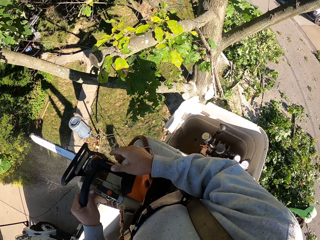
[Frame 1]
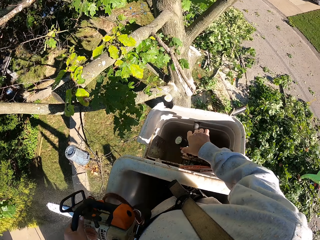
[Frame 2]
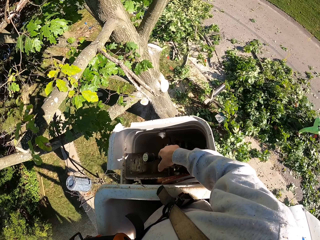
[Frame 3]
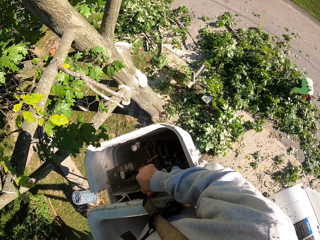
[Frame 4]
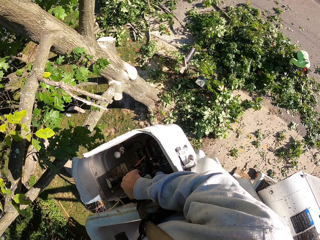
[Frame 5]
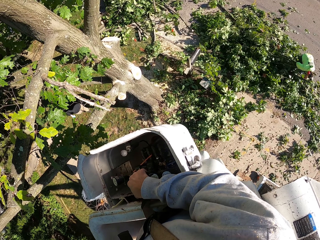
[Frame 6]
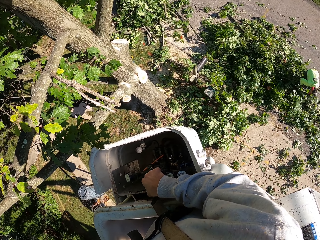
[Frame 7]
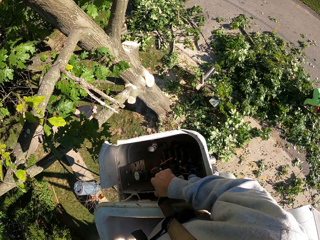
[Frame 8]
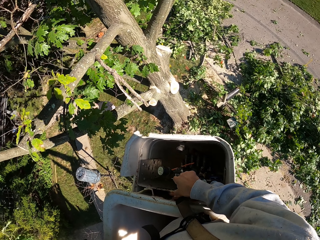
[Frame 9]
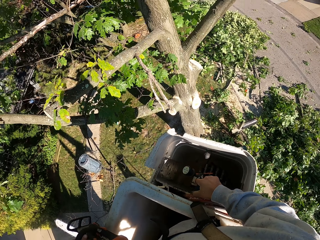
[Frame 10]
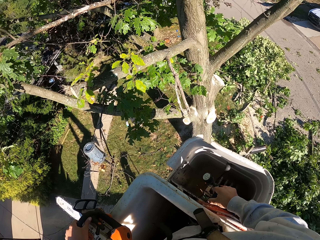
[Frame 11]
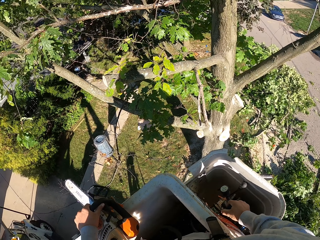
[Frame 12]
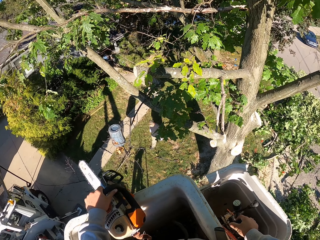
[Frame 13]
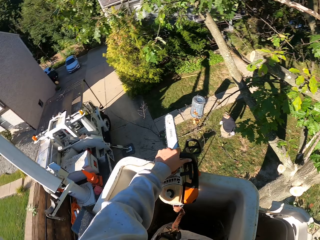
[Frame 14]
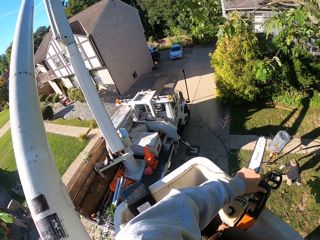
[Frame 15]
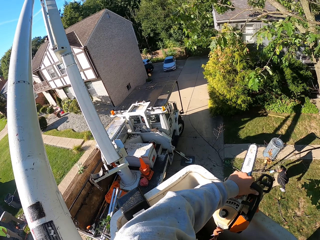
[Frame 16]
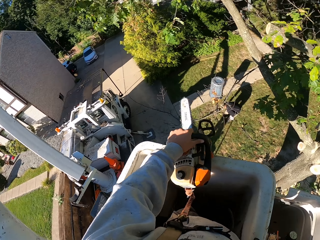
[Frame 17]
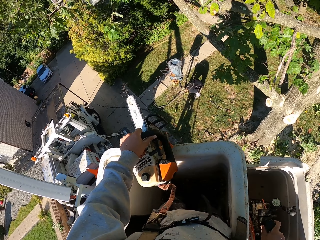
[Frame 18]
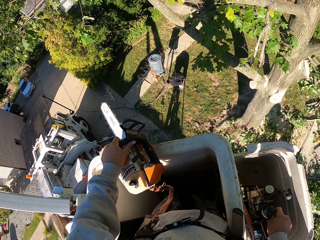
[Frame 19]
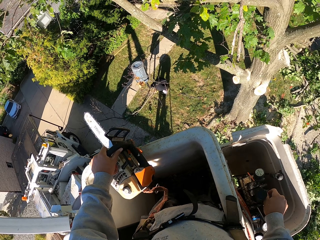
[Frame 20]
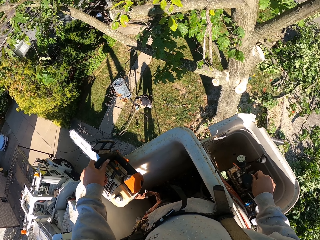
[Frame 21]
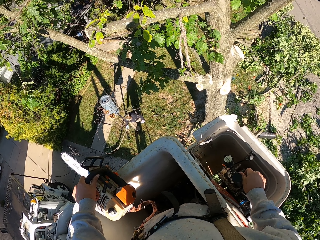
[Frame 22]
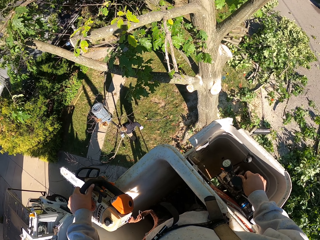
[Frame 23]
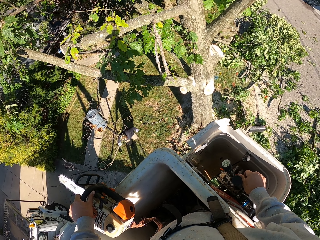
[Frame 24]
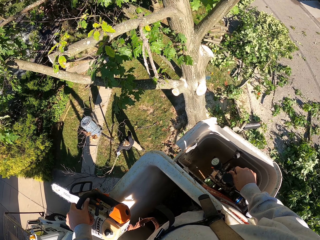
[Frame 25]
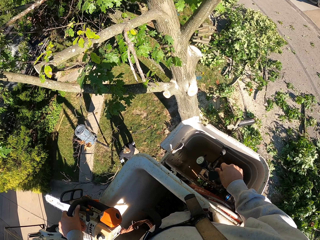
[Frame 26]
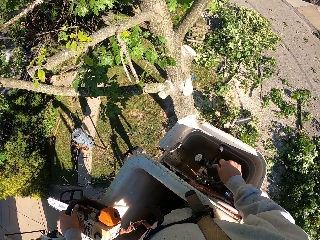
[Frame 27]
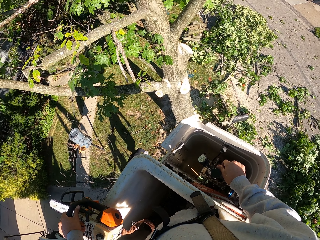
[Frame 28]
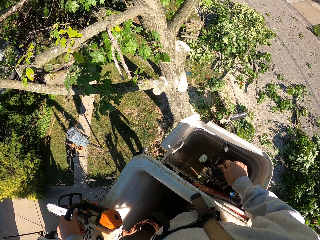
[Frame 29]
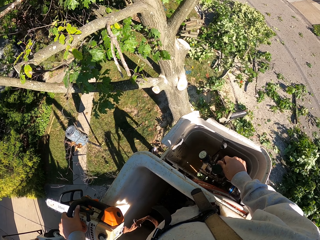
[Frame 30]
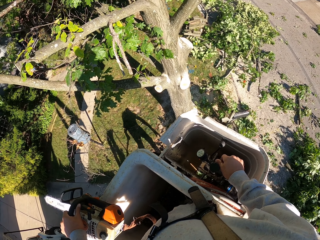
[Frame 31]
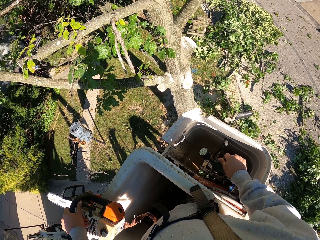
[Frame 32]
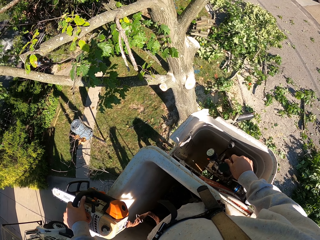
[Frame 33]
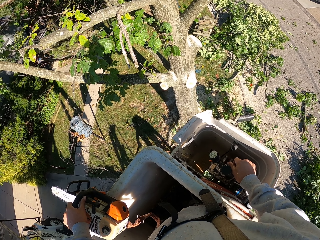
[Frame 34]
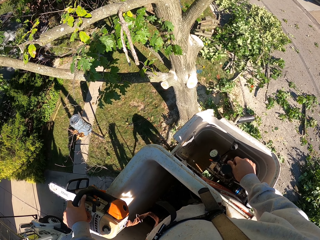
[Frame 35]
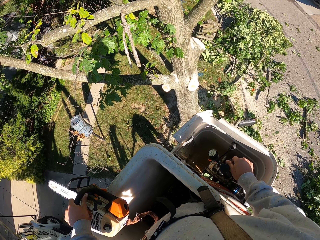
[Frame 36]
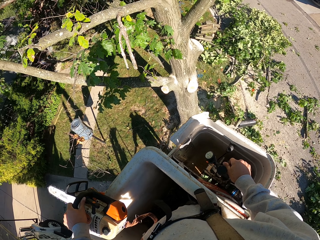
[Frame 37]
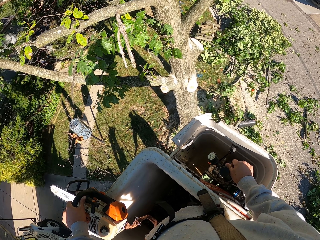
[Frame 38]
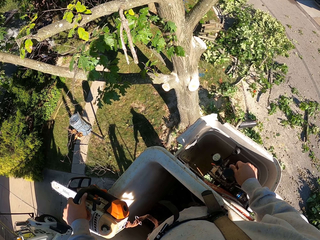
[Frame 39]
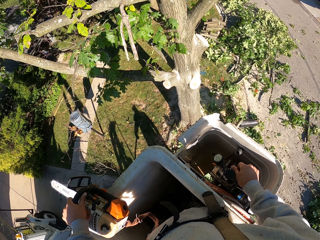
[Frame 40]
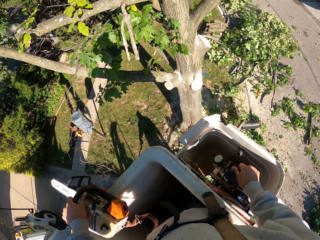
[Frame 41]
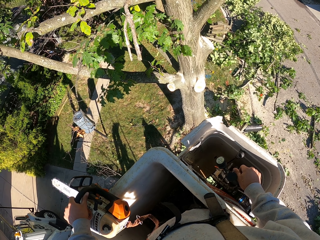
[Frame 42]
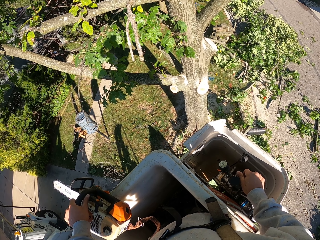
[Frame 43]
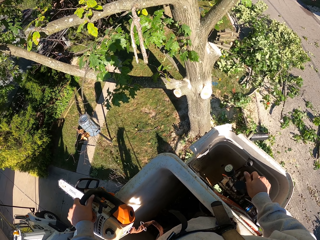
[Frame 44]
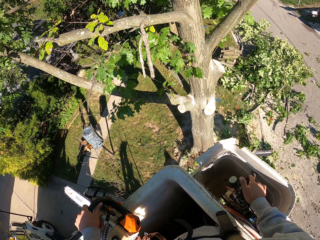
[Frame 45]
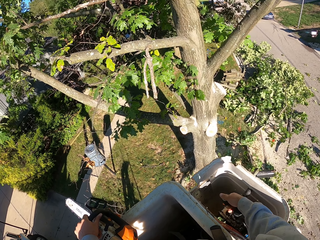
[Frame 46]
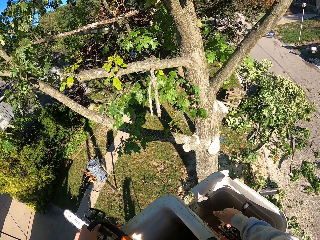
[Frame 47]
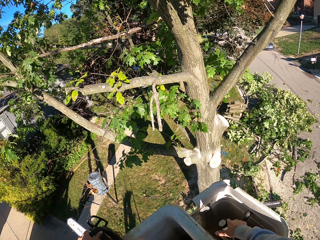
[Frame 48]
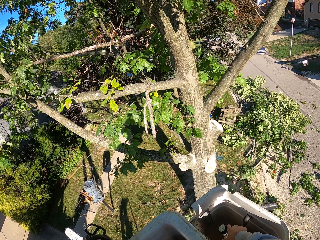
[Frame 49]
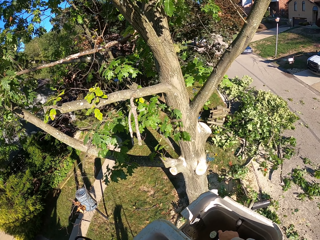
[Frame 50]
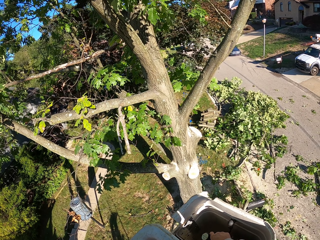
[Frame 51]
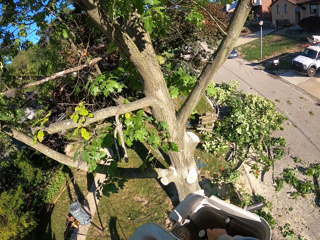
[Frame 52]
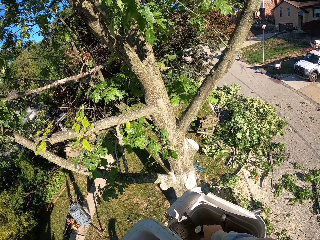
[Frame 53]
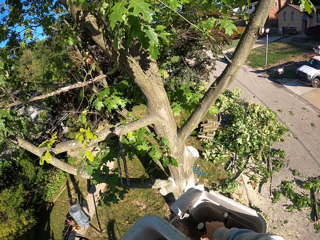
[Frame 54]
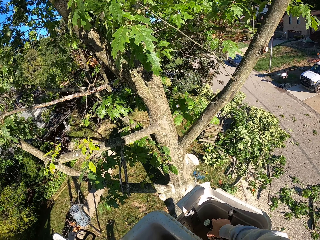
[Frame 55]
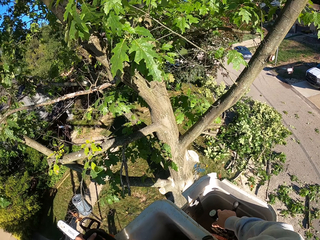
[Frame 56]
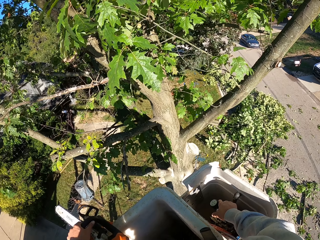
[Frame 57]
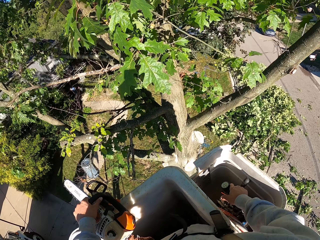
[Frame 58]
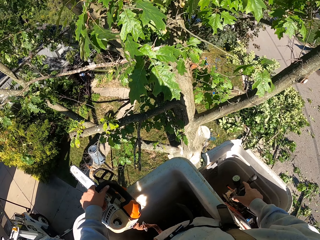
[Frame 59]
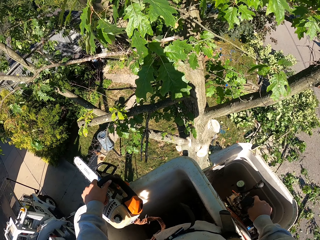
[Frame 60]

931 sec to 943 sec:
The camera wearer places the chainsaw on the boom lift with his left hand. He operates the hydraulic control with his right hand. He cuts a tree branch with a power saw. He picks the branch from the ground with his right hand.

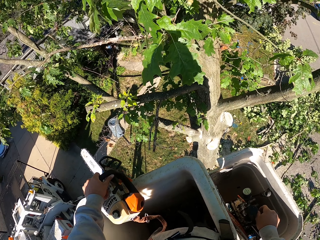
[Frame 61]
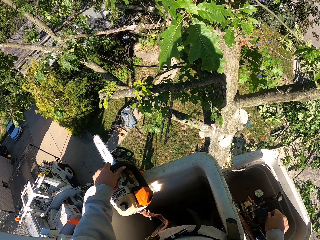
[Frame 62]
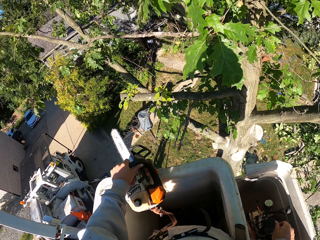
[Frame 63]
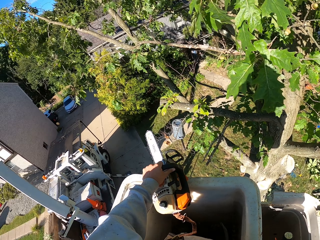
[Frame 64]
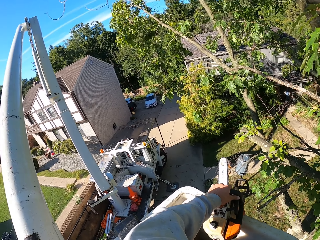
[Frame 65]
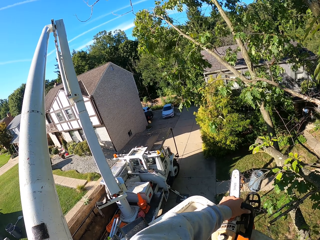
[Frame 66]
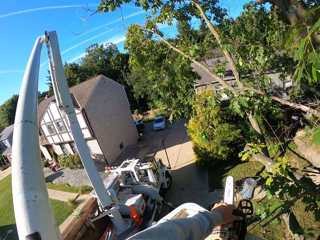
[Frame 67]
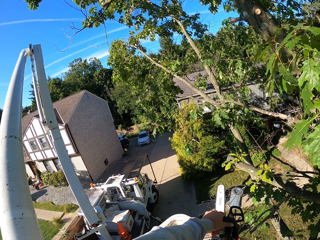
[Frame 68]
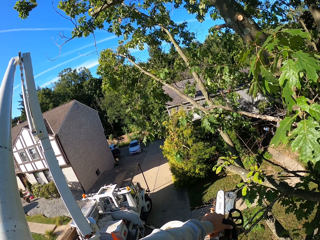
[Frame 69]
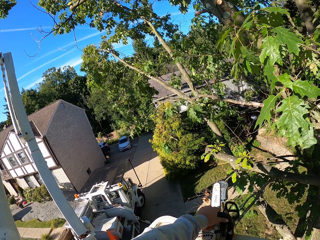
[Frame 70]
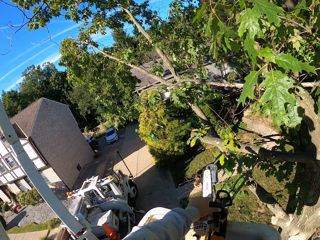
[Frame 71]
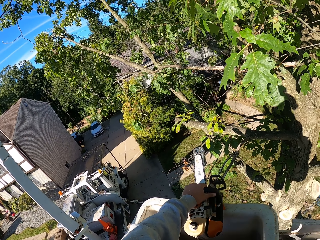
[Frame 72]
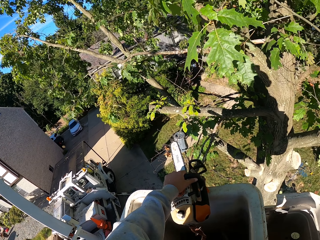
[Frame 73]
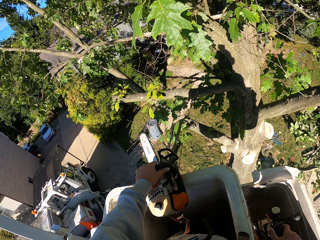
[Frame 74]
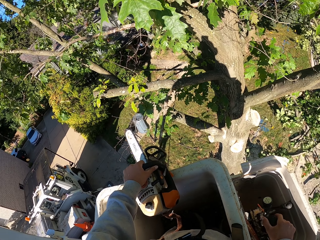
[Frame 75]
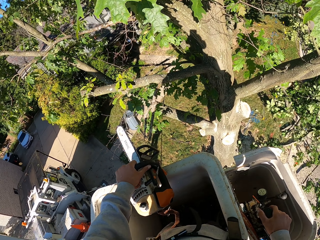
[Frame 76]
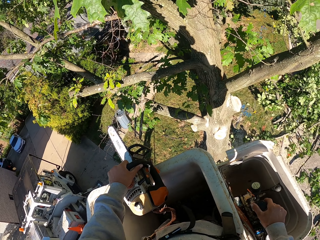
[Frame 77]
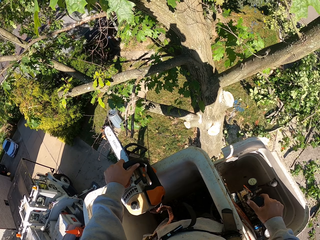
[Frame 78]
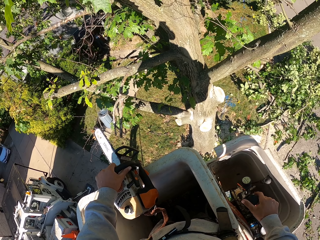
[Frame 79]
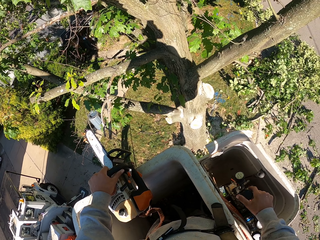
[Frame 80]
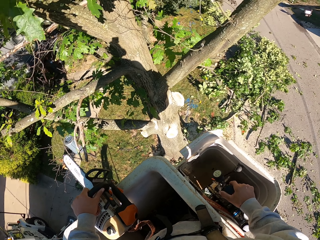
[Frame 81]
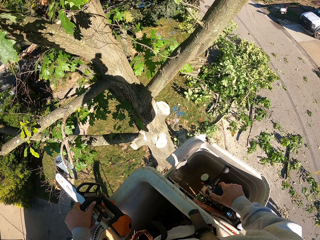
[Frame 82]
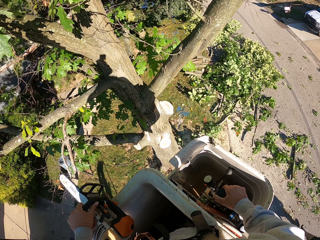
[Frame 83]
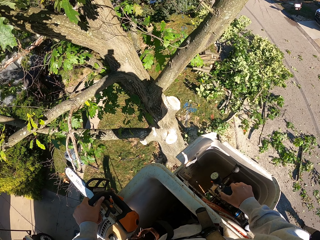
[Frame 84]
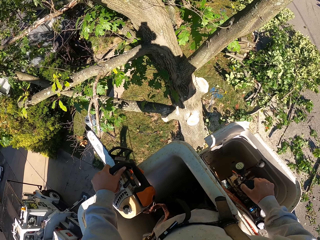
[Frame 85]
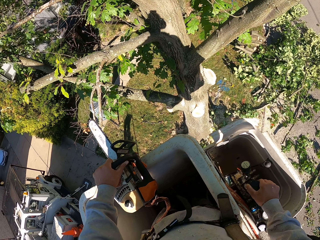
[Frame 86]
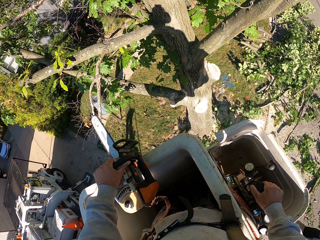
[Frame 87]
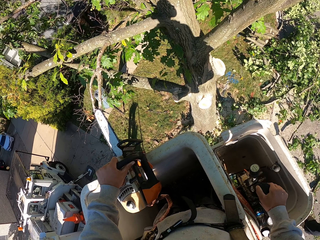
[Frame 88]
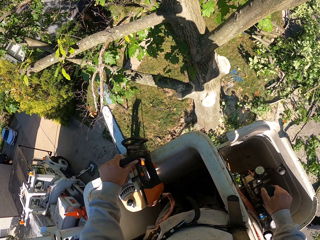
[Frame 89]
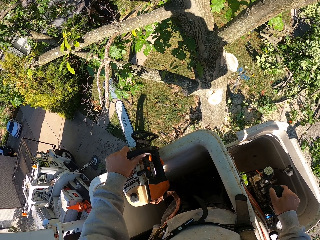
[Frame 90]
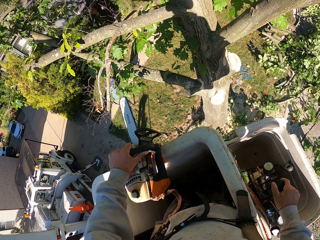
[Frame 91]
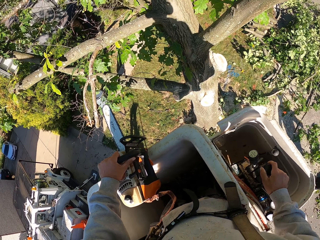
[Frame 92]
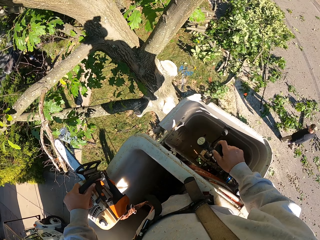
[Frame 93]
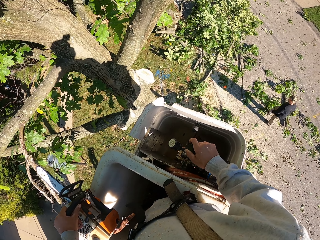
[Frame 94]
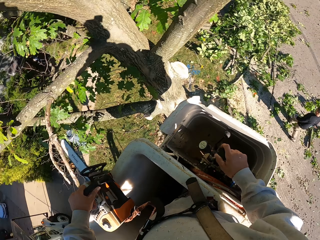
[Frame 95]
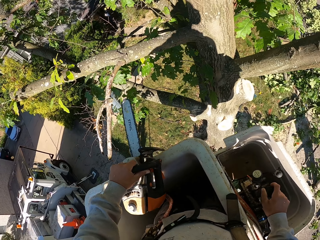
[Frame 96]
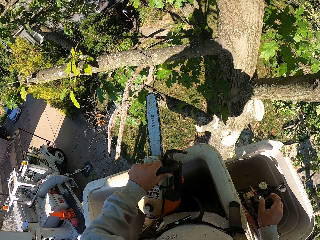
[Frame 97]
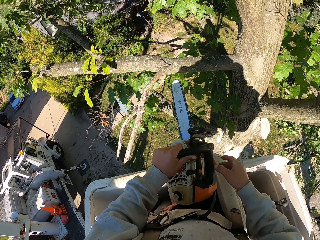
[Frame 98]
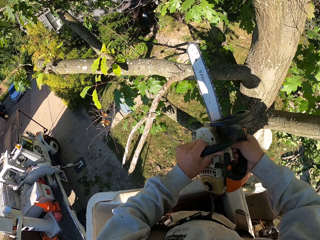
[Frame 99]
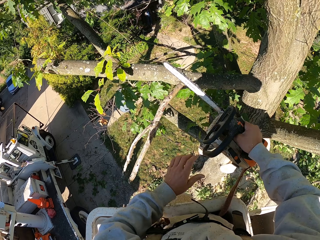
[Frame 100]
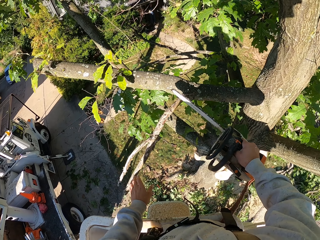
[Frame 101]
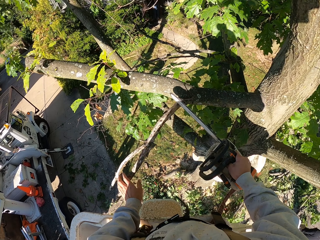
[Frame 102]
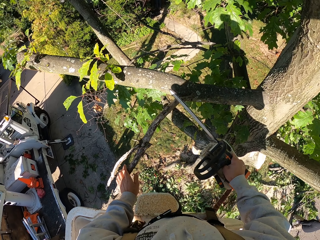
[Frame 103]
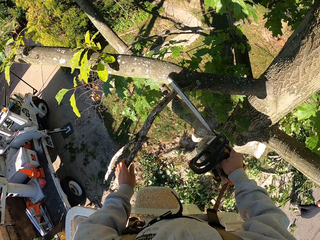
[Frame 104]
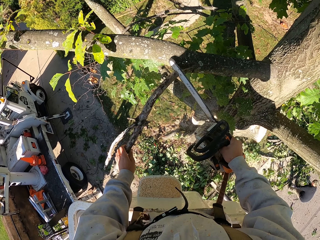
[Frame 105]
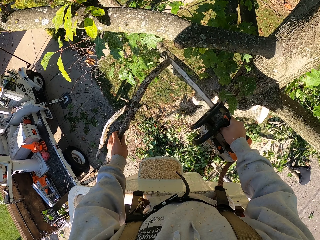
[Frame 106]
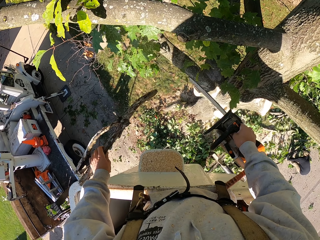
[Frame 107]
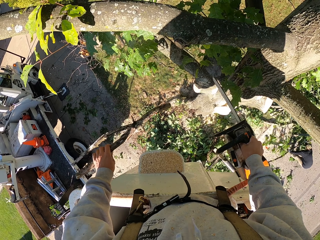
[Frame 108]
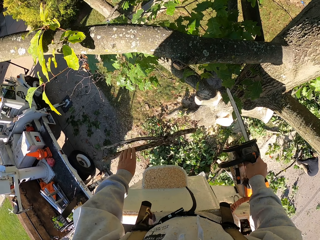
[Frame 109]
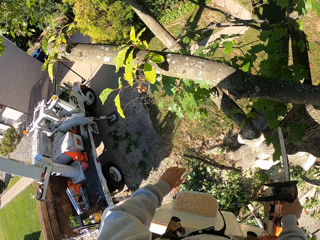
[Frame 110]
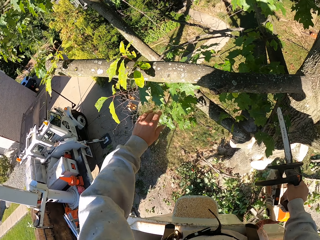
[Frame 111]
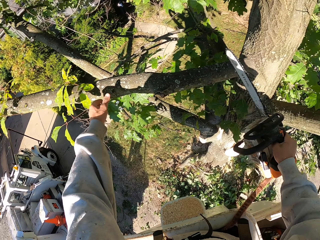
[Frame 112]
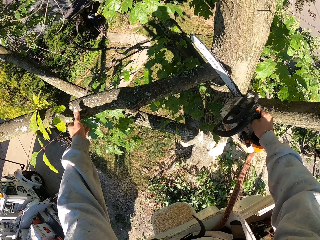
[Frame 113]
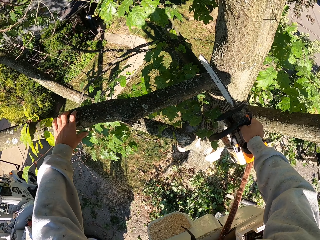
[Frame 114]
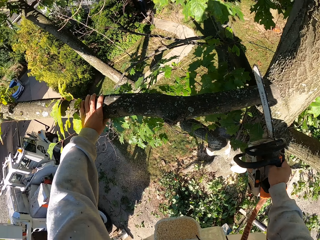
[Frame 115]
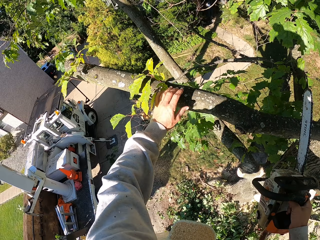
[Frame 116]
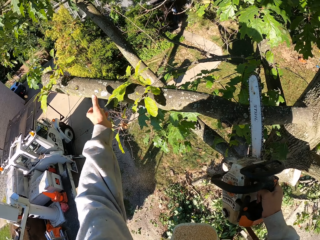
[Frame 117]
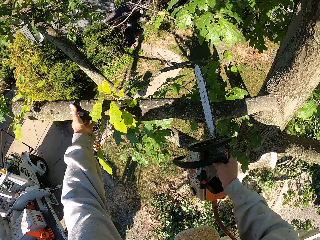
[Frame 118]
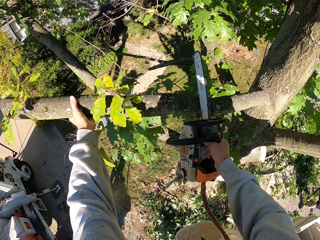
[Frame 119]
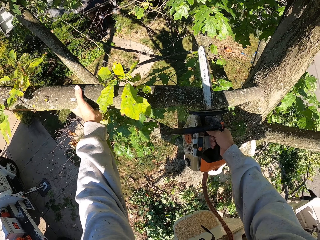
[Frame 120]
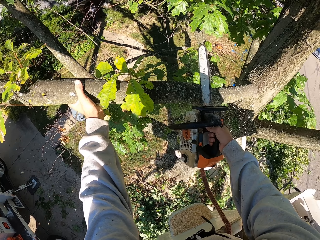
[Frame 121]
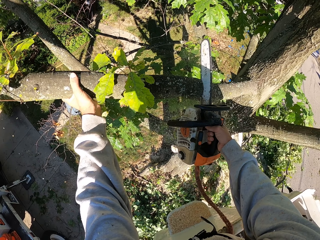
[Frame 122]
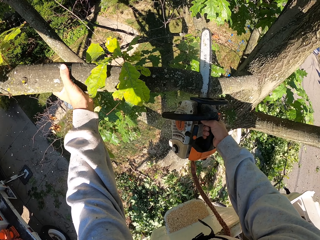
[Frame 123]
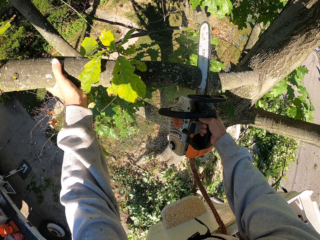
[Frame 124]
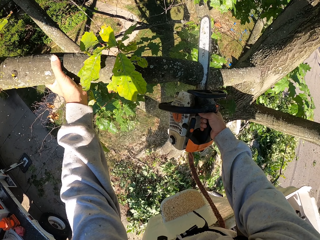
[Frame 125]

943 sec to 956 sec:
The camera wearer presses buttons. He cuts the branch with the chainsaw in his right hand. He holds the branch with his left hand. He throws the branch down on the ground with his left hand. He holds the branch with his left hand. He cuts the branch with the chainsaw in his right hand.
